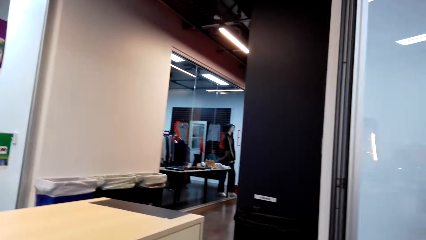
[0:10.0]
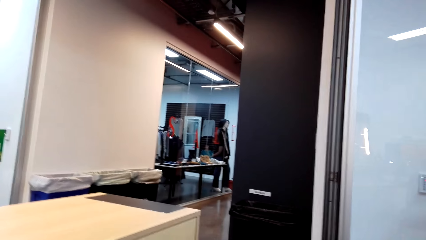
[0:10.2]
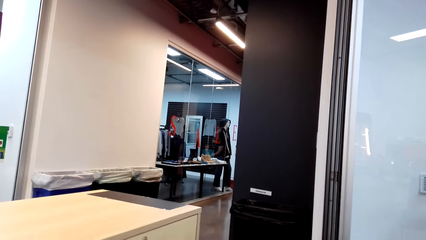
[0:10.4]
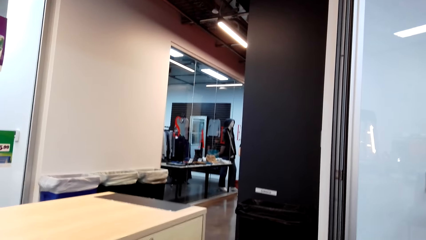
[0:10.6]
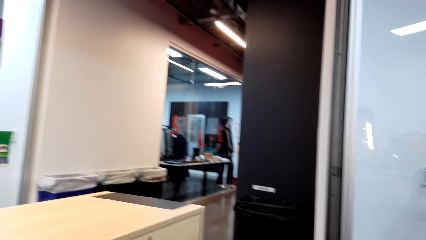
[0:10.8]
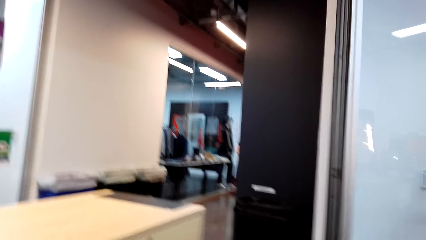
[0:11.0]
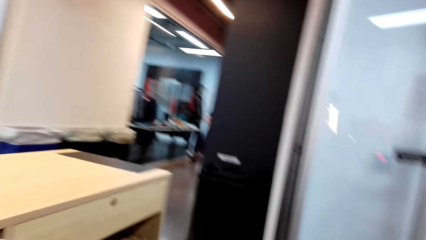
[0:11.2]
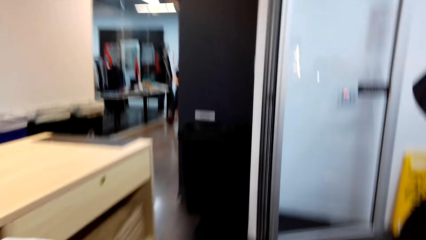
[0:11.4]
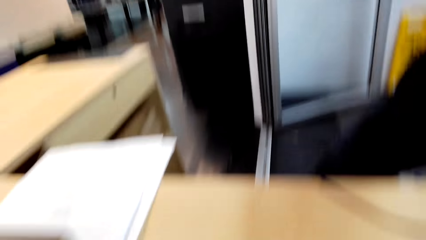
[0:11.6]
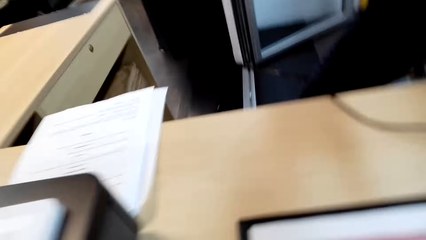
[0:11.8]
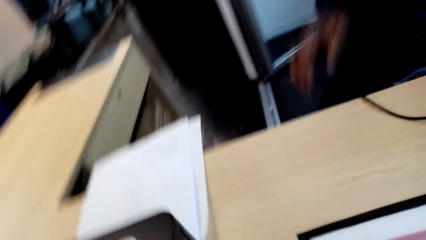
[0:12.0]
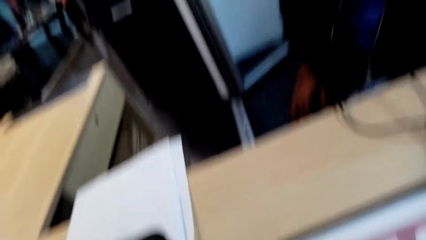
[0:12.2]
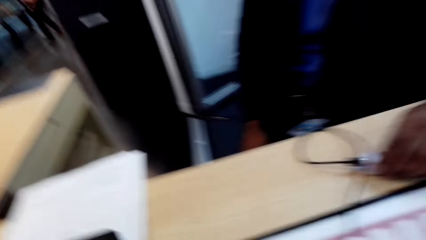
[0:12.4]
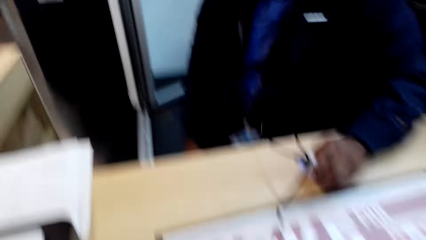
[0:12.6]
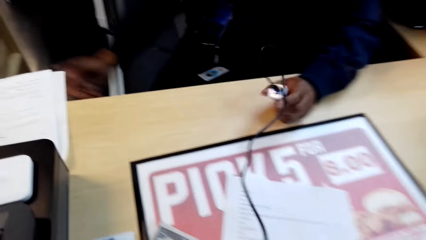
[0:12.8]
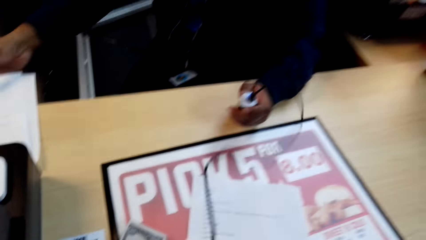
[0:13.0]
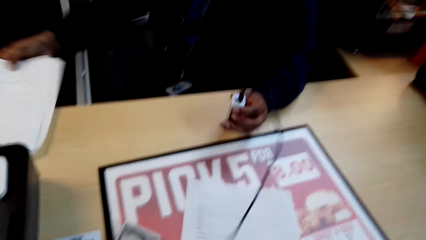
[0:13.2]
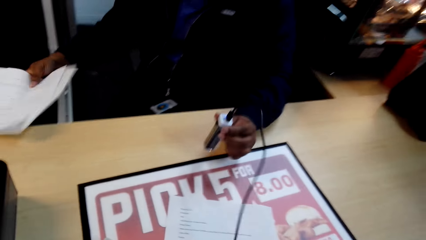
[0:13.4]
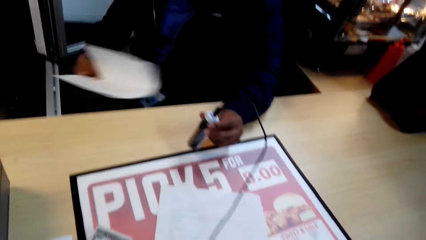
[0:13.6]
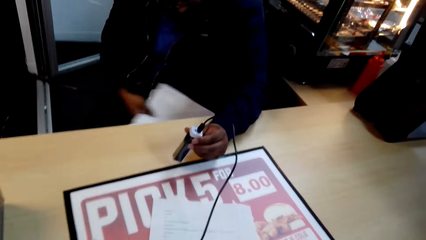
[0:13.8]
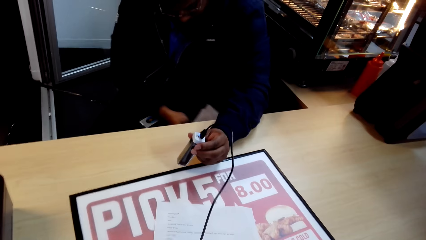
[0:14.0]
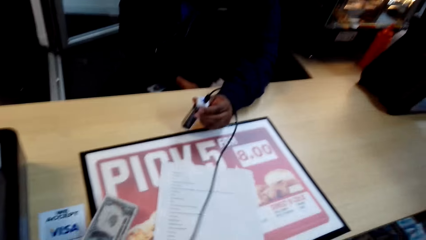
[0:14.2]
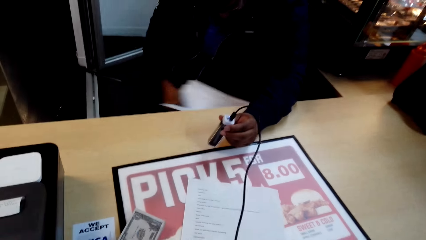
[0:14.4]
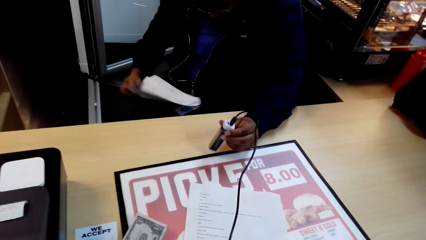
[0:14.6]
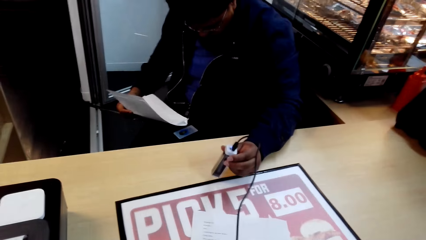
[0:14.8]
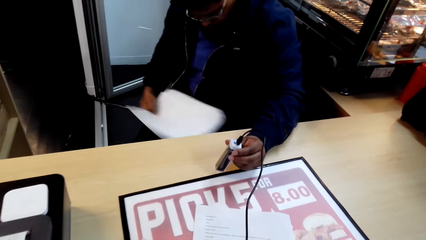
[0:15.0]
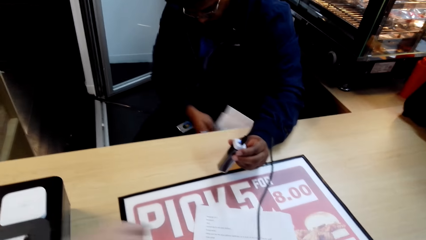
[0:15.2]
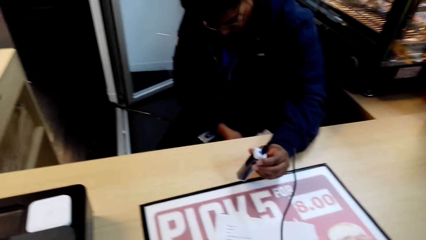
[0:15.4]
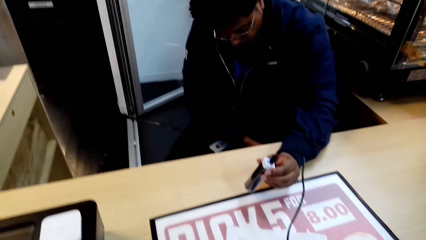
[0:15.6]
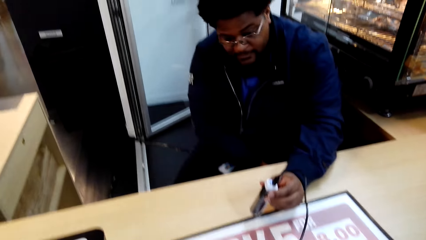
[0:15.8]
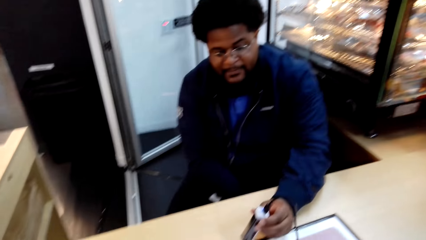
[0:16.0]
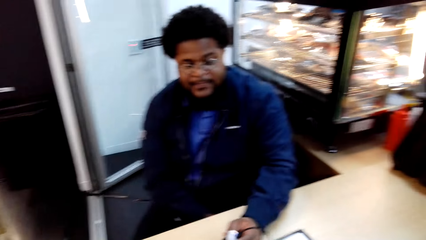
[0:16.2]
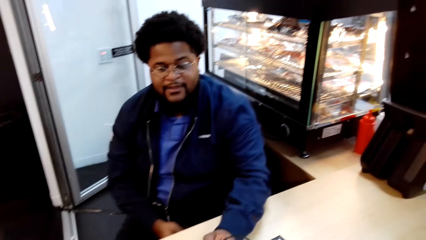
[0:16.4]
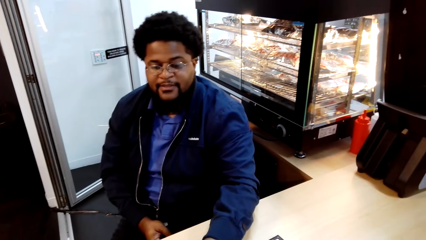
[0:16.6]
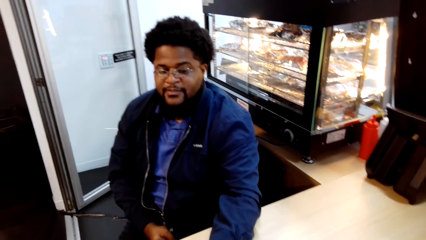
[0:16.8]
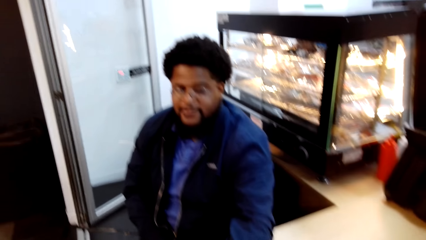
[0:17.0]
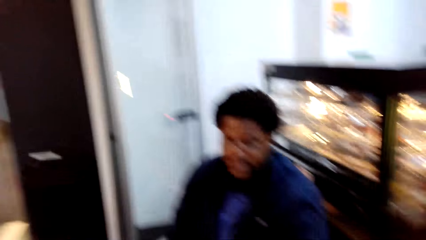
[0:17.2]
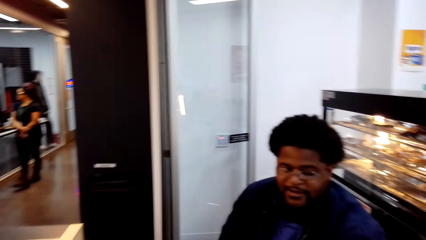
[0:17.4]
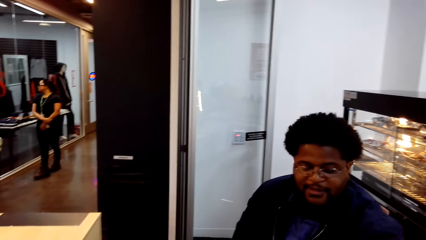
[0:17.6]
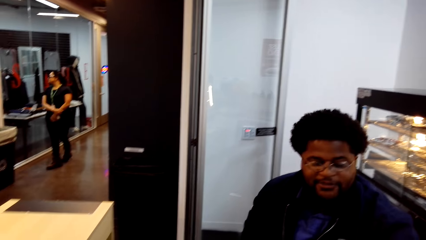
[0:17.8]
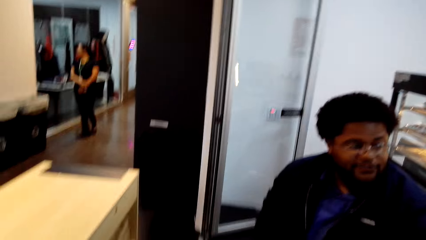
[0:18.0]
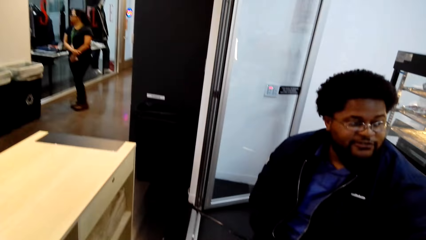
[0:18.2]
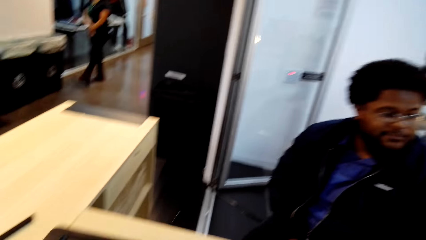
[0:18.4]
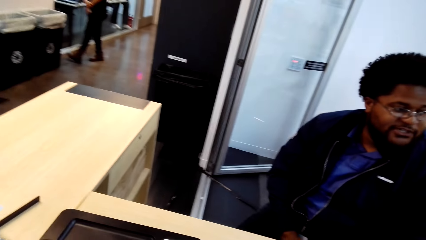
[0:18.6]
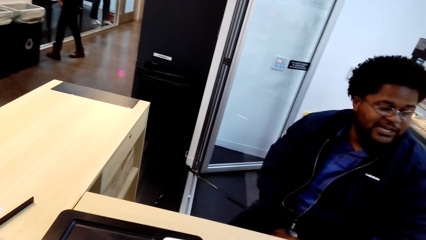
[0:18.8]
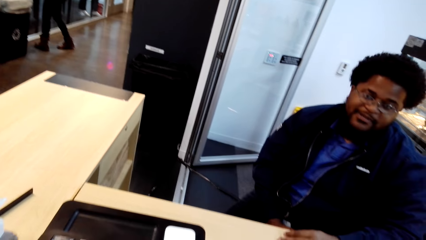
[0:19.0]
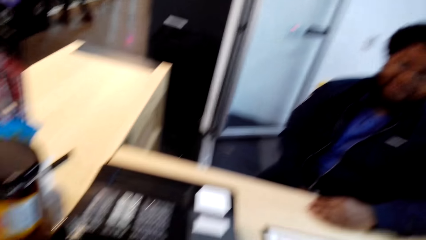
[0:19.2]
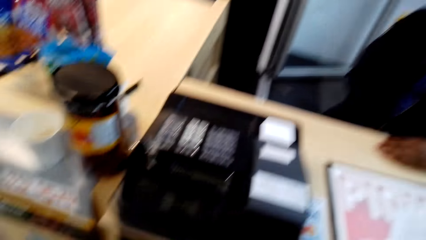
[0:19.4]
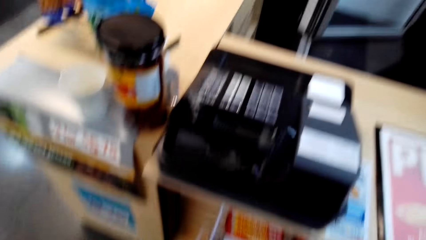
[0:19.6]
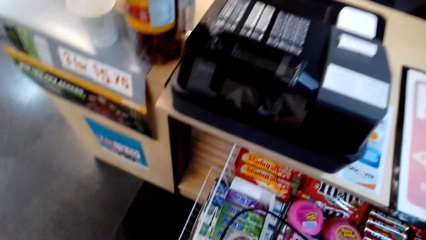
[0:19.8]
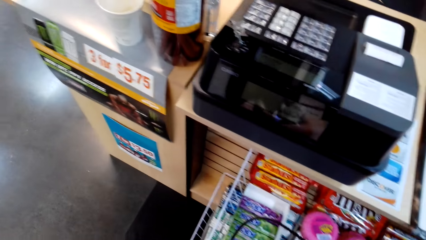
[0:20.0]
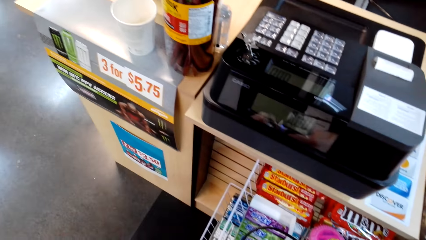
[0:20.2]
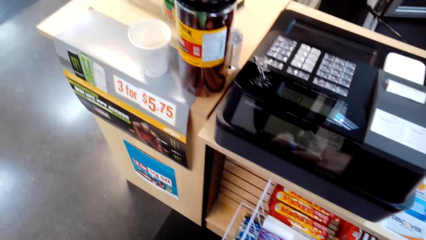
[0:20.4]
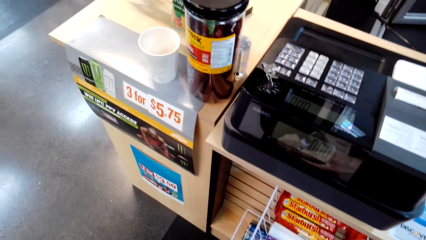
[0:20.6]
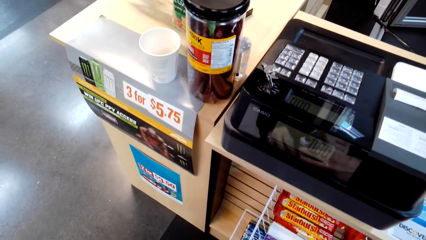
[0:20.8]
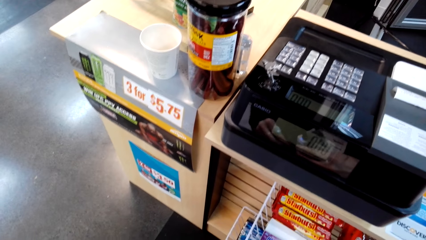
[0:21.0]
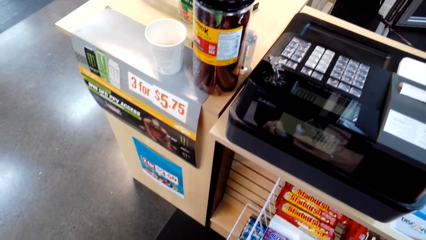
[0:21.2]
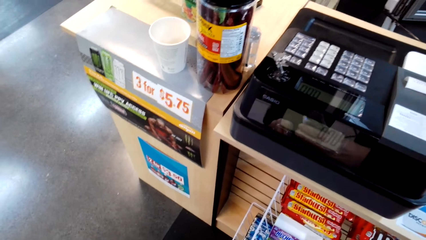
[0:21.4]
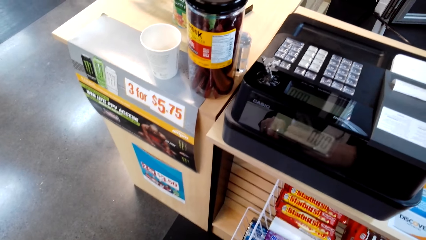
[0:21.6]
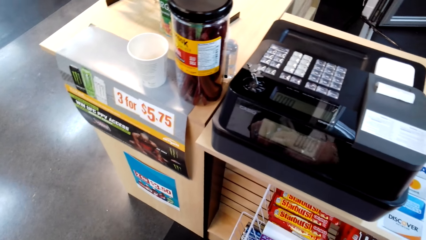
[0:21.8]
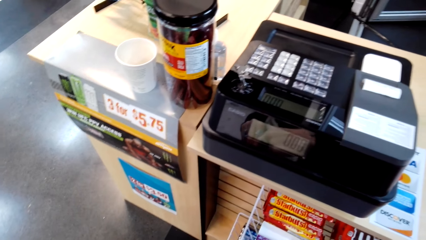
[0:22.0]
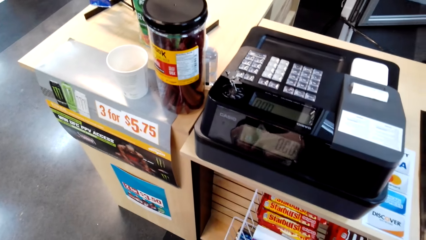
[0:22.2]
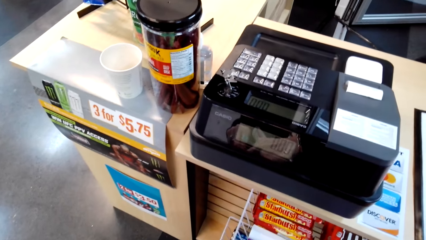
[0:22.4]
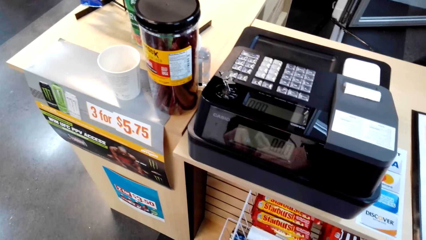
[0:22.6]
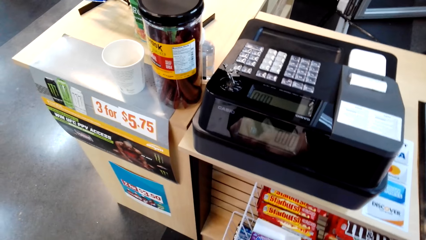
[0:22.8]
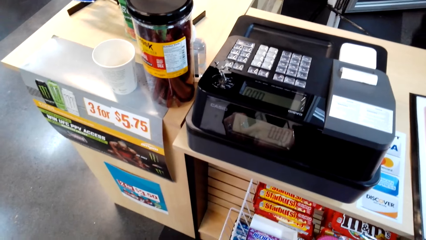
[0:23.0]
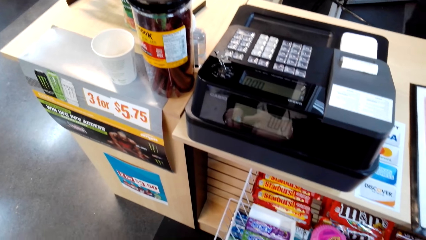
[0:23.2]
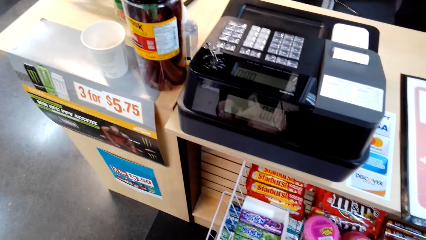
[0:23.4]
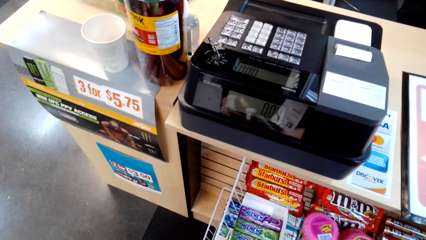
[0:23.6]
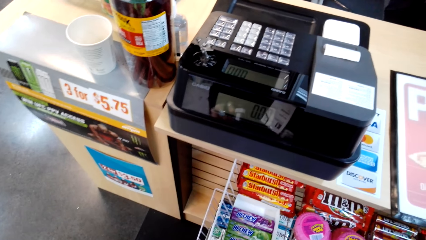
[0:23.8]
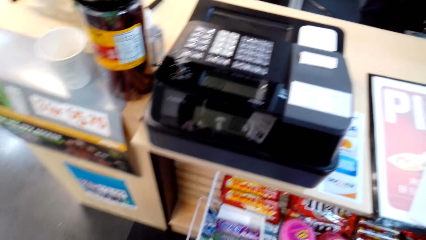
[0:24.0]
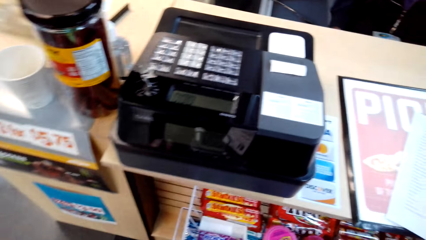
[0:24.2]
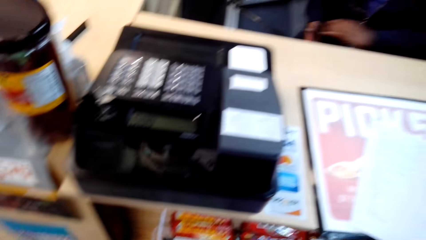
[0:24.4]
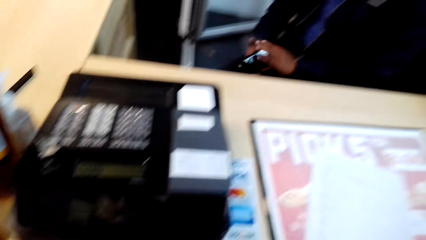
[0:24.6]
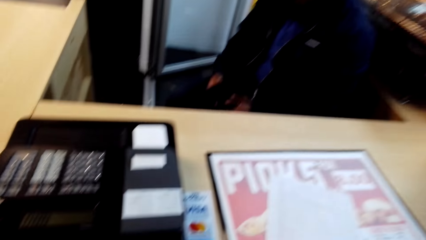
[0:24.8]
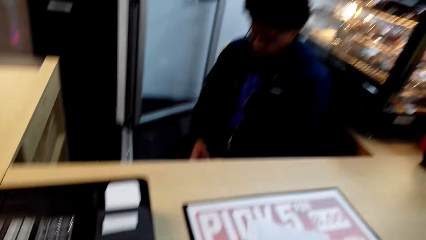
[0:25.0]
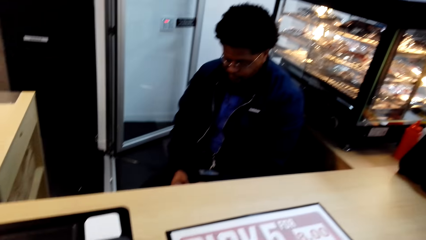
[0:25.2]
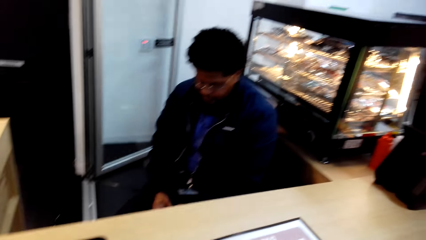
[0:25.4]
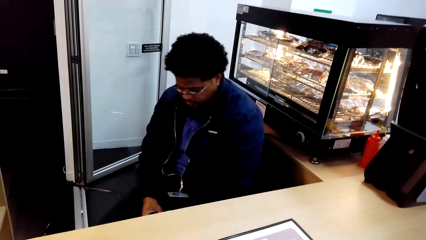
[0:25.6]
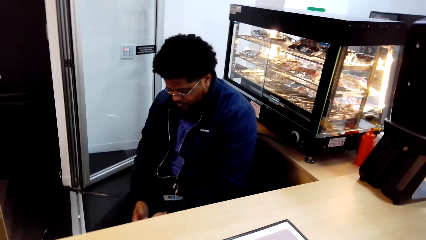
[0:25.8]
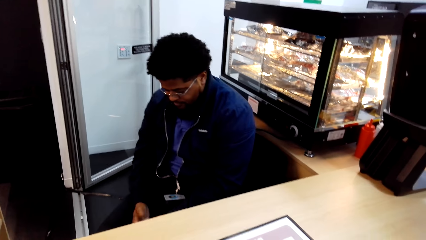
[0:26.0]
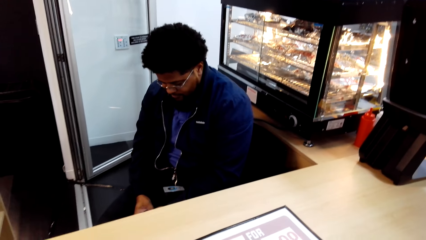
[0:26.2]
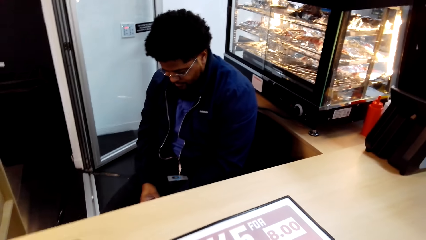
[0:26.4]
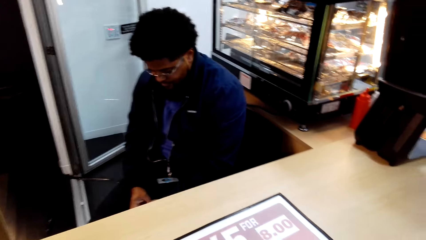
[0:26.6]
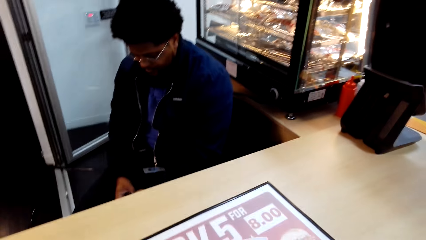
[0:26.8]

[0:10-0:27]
The camera wearer stands in the room. A cashier adjusts papers at the supermarket counter. The cashier holds a charger. The cashier talks to the camera wearer. The camera wearer converses with the cashier. They look below the counter.
